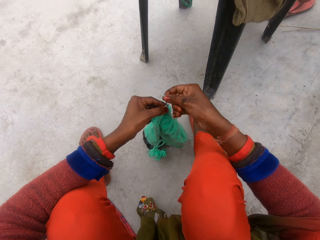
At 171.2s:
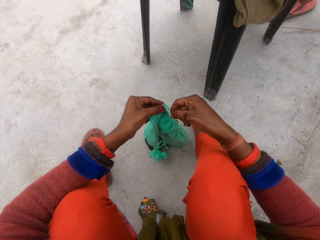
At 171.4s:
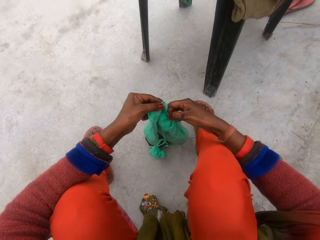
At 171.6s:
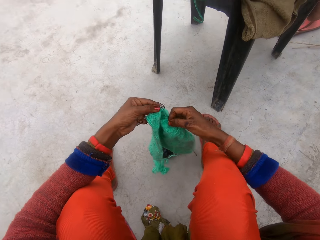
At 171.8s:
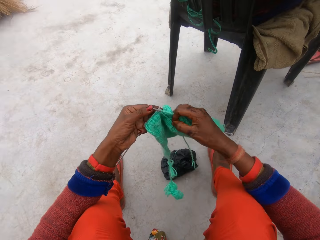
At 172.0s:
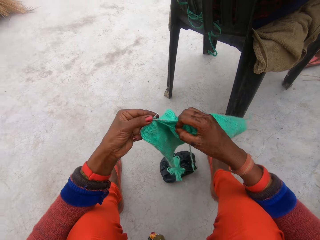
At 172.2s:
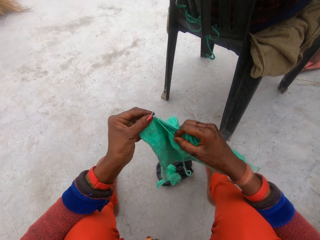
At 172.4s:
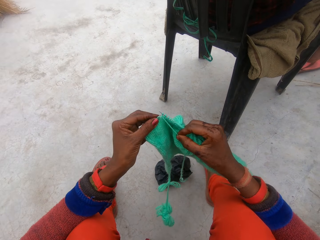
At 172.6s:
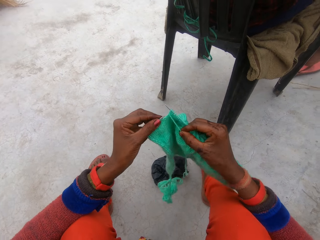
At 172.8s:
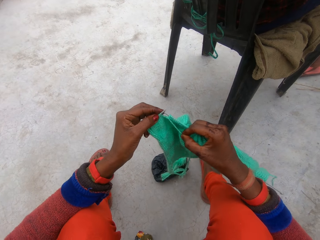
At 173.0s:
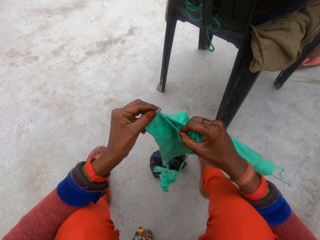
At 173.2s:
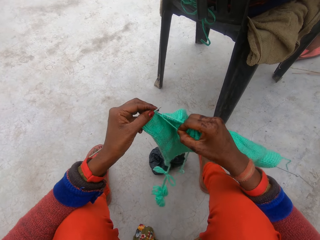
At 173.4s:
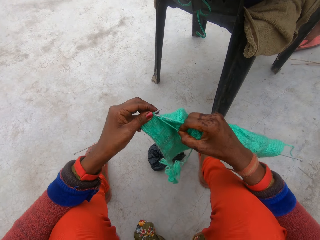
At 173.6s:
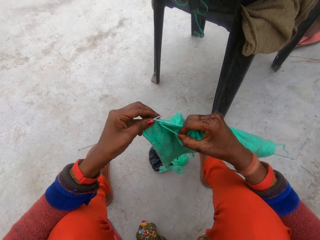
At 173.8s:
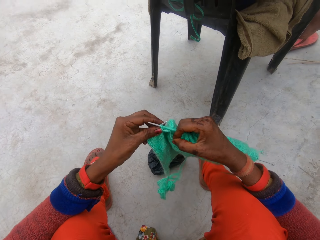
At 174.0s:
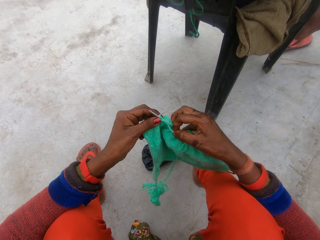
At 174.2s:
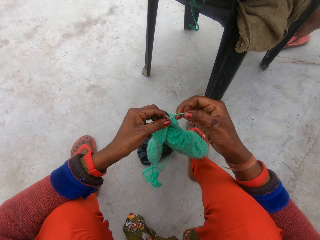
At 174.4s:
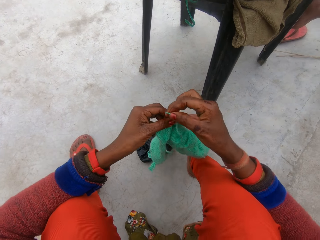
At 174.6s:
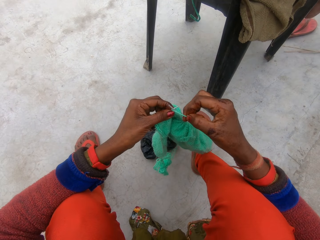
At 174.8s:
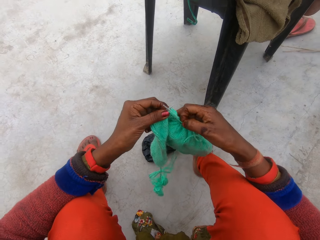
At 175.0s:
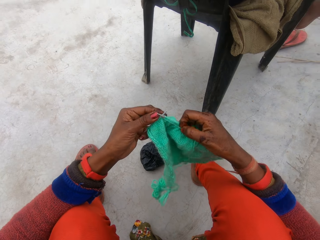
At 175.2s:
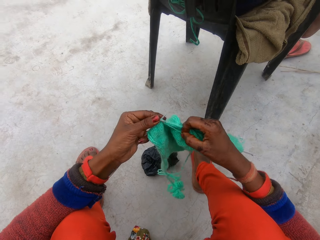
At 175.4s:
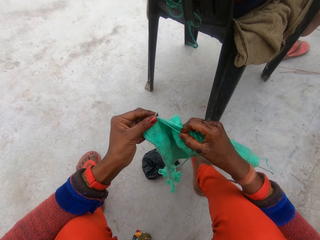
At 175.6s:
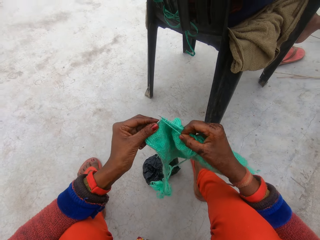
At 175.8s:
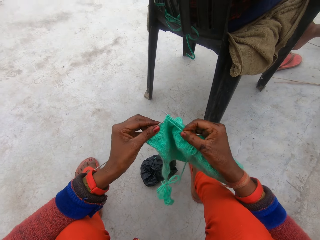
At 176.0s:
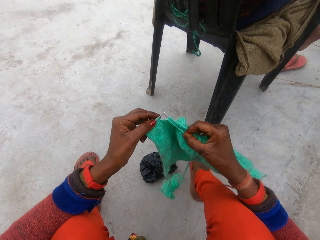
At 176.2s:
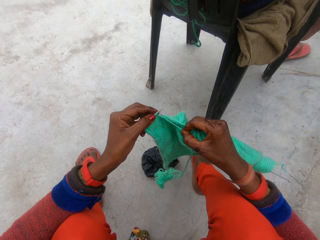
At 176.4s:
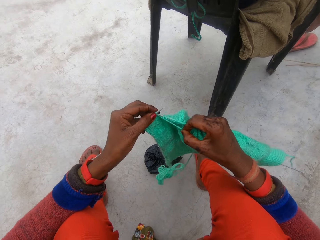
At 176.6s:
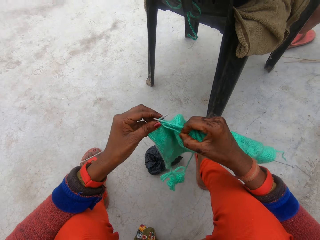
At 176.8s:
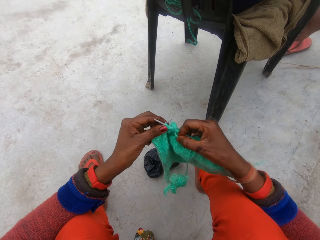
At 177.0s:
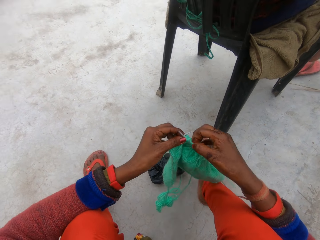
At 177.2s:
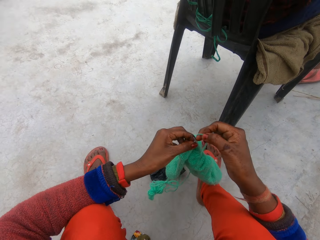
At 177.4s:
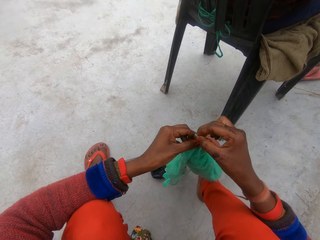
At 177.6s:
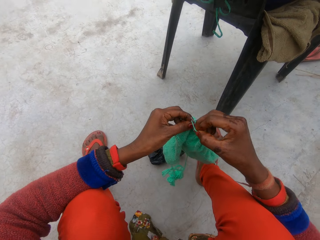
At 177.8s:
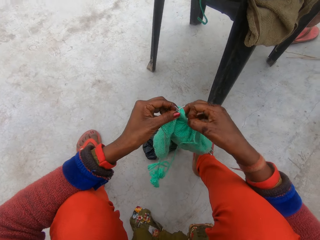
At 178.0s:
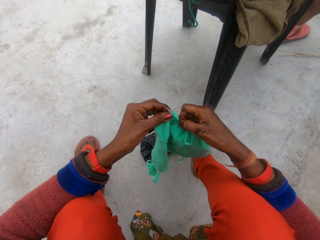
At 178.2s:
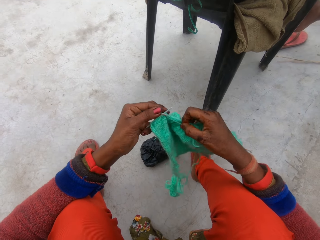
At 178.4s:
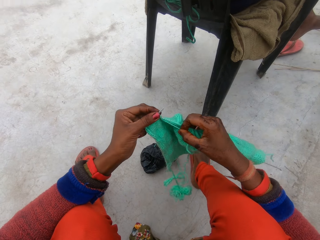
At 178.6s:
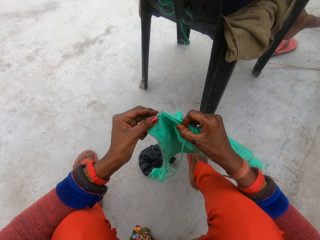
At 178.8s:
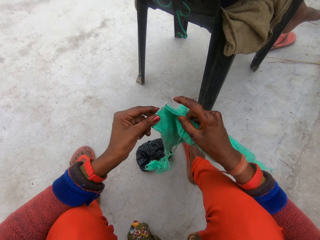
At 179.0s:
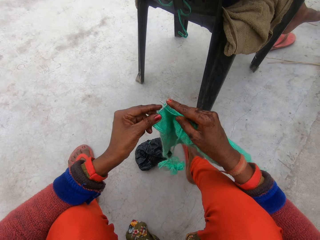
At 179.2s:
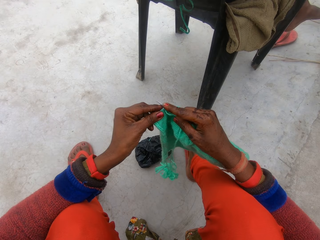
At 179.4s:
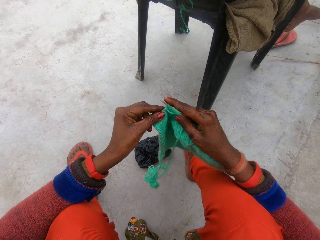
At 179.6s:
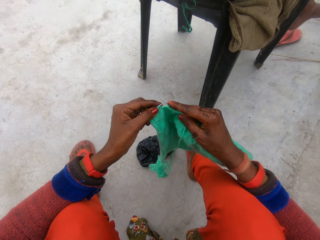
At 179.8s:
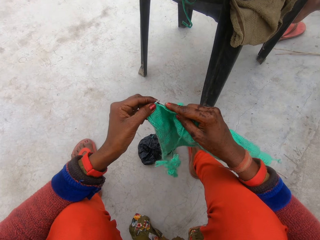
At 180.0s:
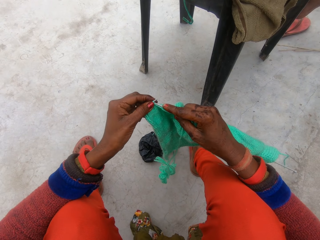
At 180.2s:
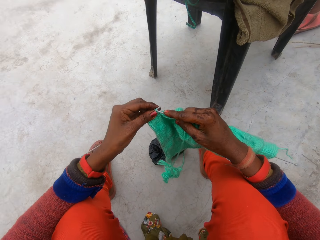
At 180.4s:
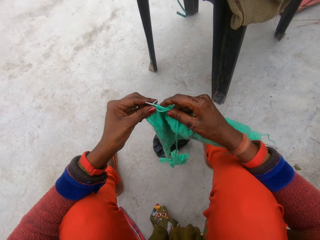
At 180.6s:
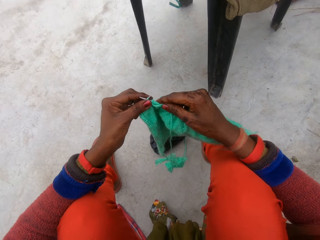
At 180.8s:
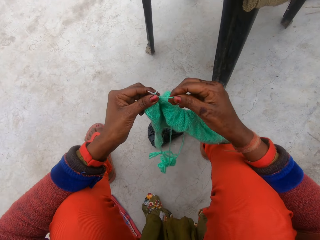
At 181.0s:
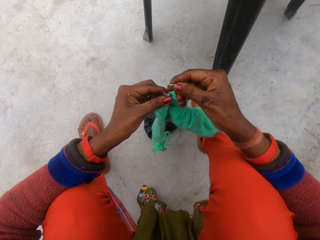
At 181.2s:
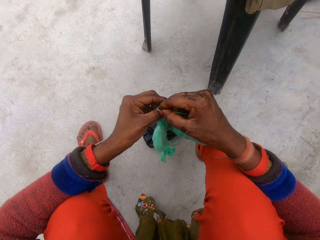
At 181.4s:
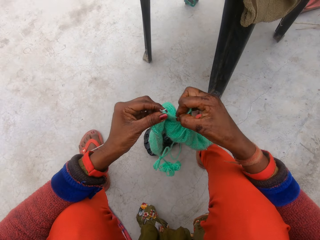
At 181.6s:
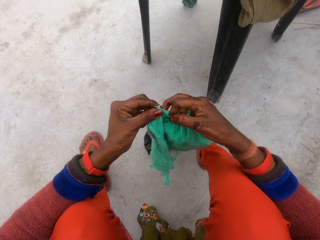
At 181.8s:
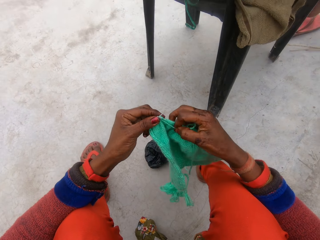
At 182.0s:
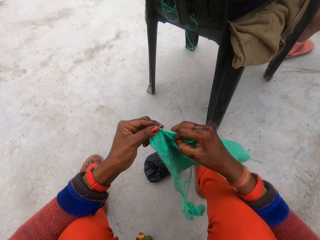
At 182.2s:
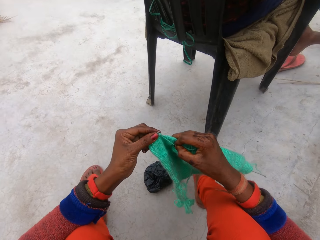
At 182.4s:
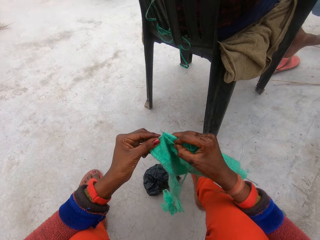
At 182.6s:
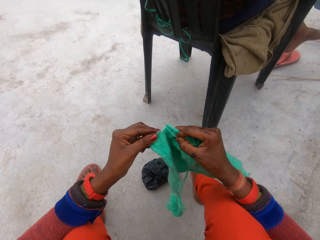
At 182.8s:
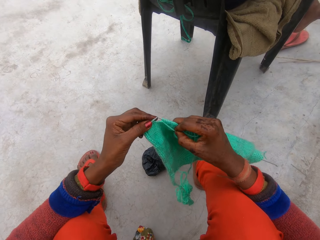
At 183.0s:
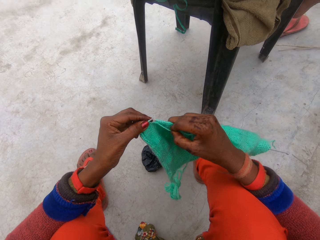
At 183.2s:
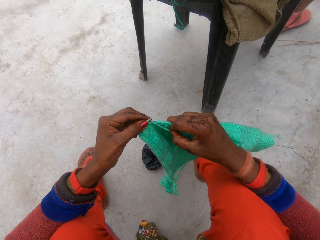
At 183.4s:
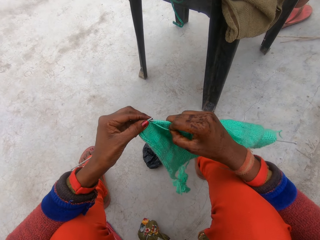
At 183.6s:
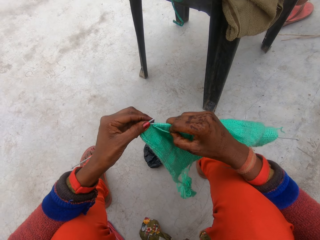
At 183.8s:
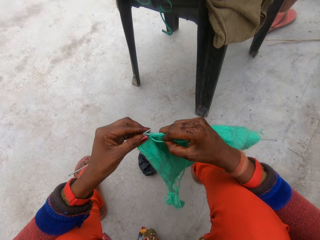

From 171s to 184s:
The camera wearer continues to knit the fabric with the needle in each hand and the thread. They rotate the knitting thread around the knitting needle. A man sits on a chair. The camera wearer lifts the fabric upwards. The man sits on a chair. The camera wearer rotates the knitting thread around the knitting needle. They knit the fabric with the knitting needles. They rotate the knitting thread around the knitting needle. They knit the fabric with the knitting needles. They push the knitting needle with a finger. They knit the fabric with the knitting needles. They rotate the knitting thread around the knitting needle. They knit the fabric with the knitting needles. The man sits on a chair.

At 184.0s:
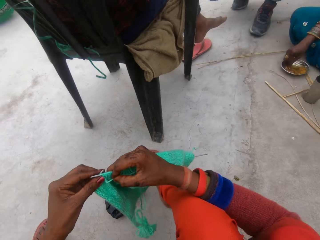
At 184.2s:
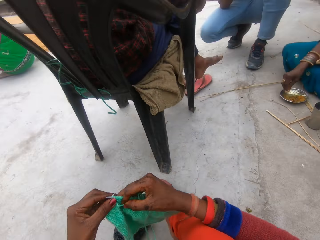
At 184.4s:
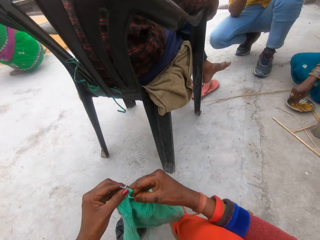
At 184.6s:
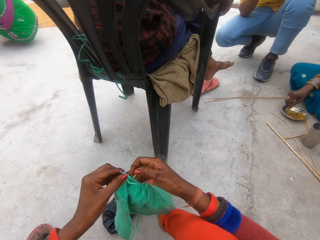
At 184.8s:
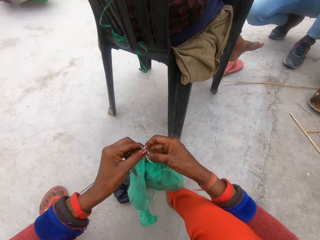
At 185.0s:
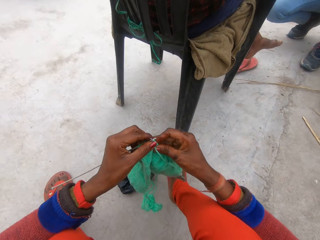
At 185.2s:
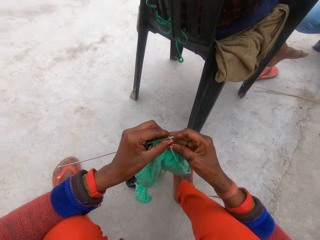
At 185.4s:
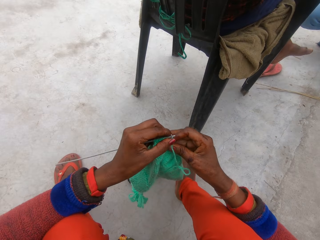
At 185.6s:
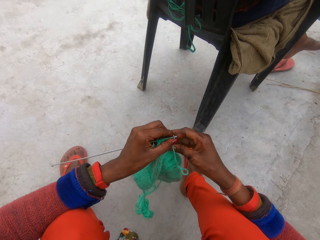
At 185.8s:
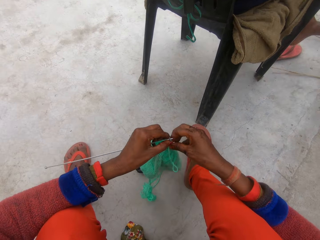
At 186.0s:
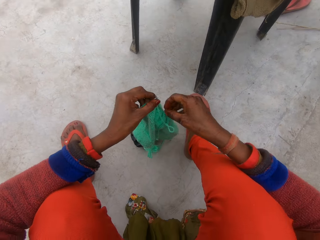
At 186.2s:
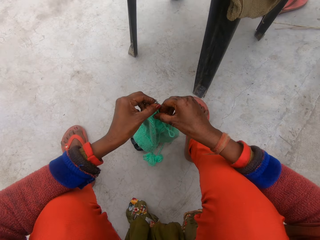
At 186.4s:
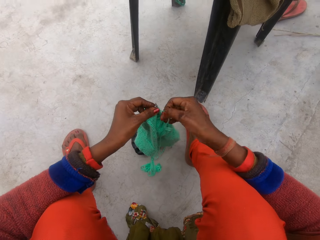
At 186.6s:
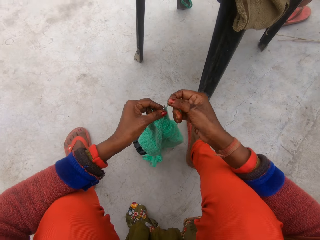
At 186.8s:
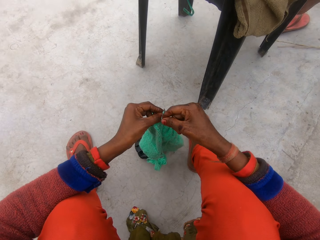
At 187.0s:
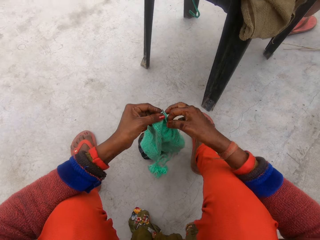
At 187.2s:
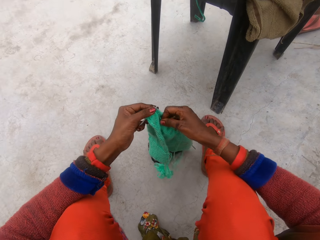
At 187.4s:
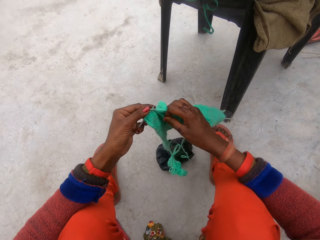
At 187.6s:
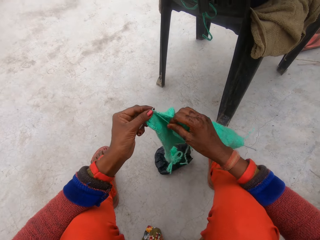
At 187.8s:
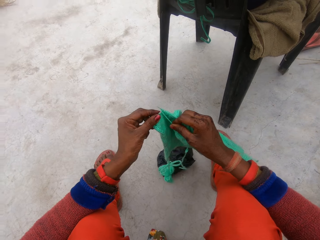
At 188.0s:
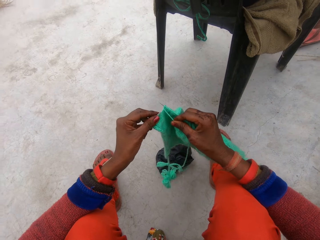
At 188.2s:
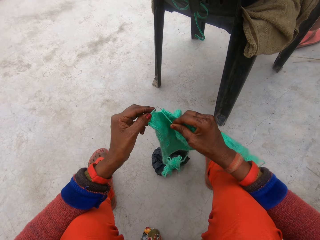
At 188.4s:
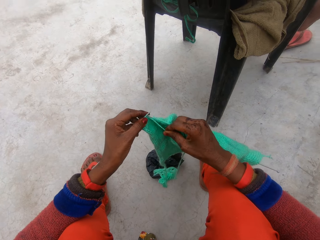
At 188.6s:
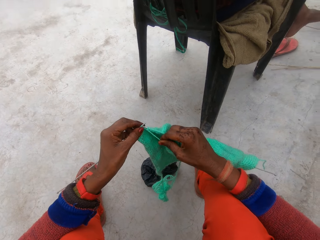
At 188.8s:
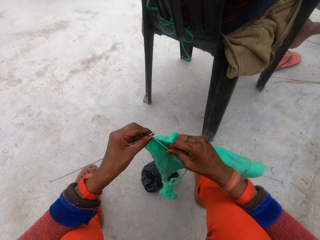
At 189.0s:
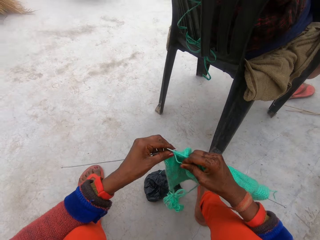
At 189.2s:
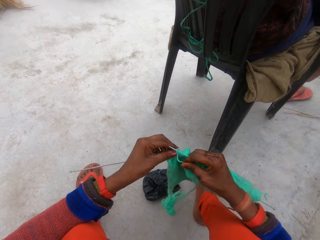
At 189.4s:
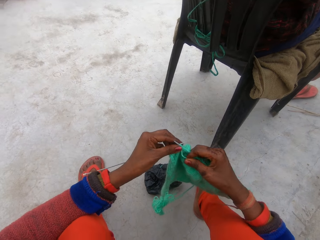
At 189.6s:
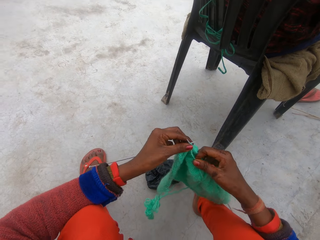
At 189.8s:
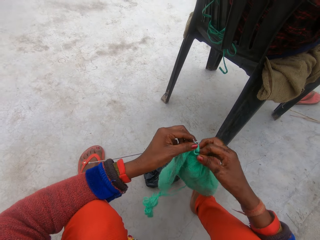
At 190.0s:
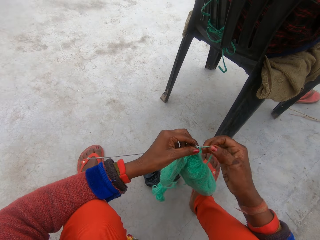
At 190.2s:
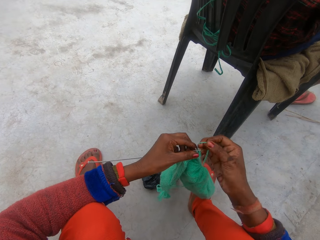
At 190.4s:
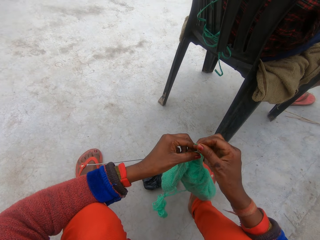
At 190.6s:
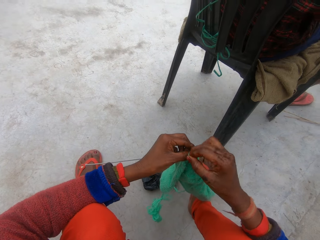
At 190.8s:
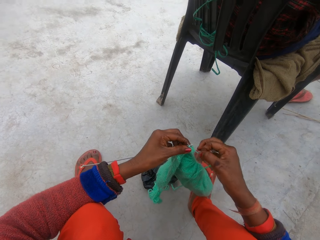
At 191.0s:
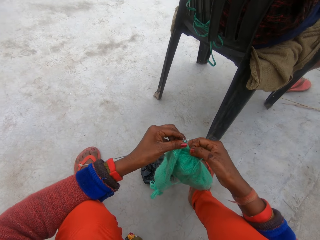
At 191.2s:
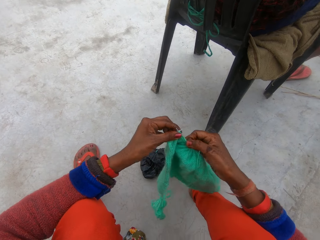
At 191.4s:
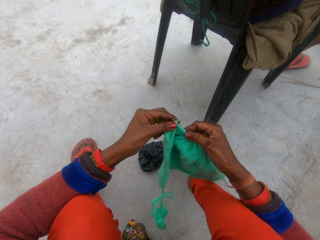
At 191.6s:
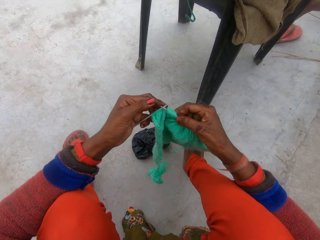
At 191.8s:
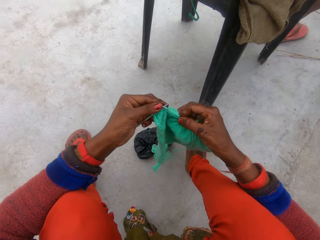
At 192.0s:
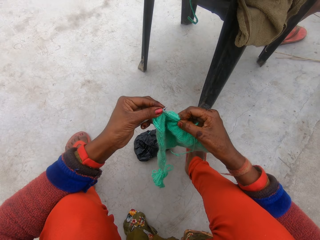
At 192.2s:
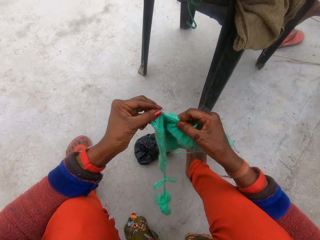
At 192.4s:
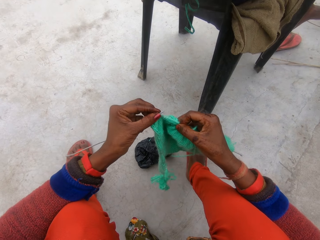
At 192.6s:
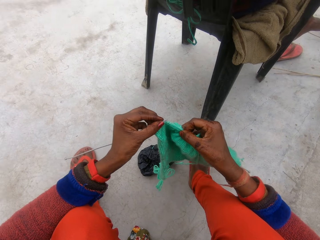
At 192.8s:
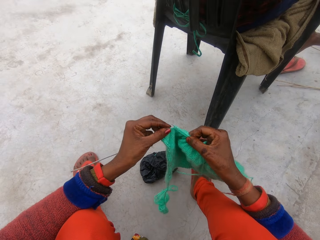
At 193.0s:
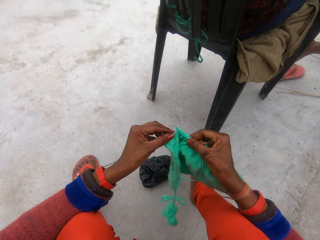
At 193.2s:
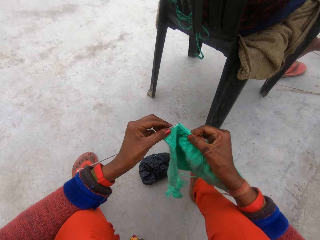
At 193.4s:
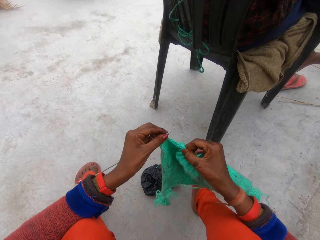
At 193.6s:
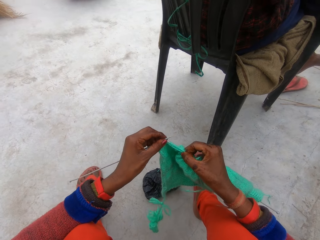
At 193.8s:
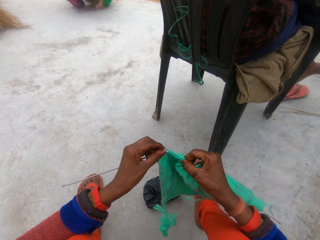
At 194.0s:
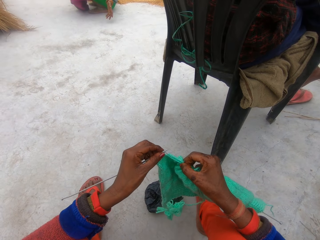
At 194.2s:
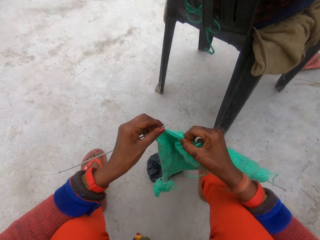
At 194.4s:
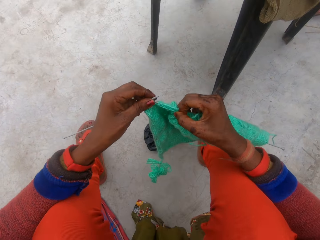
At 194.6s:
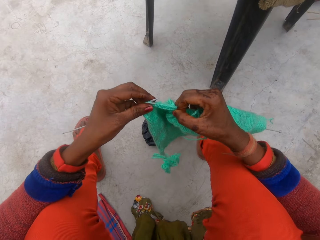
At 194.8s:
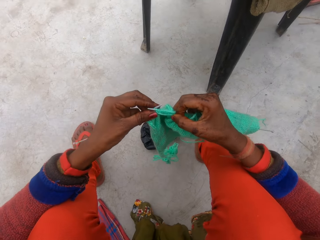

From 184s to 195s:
A woman scoops something in a bowl on the ground. Another woman squats. A man squats. The camera wearer looks around. They move the fabric to the ground. They pick the thread. They rotate the knitting thread around the knitting needle. Another man sits on a chair. The camera wearer lifts the fabric upwards. They knit a fabric with knitting needles. They rotate the knitting thread around the knitting needle. They knit the fabric with the knitting needles. The other woman squats.
